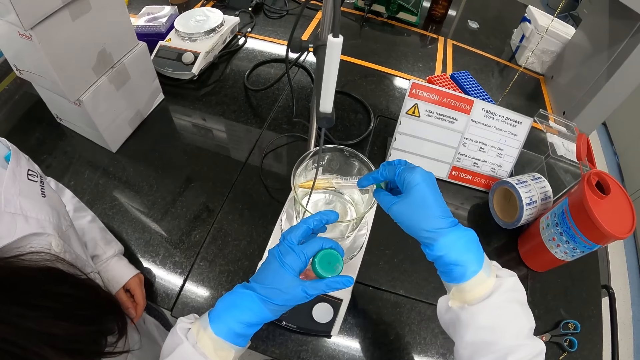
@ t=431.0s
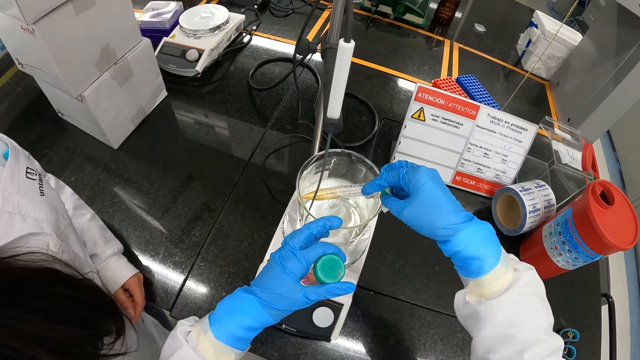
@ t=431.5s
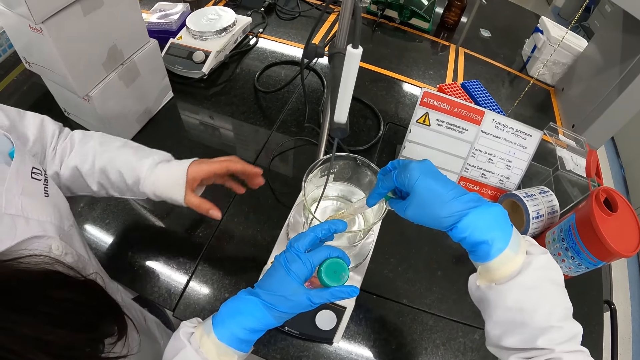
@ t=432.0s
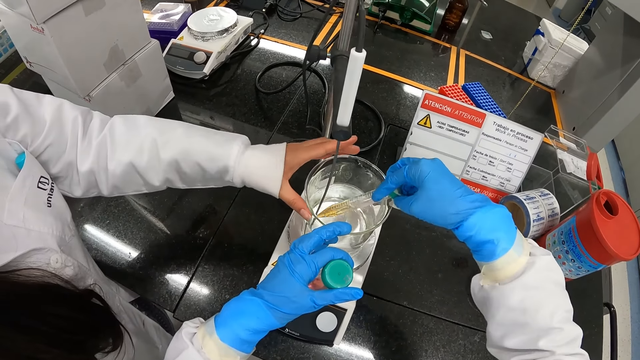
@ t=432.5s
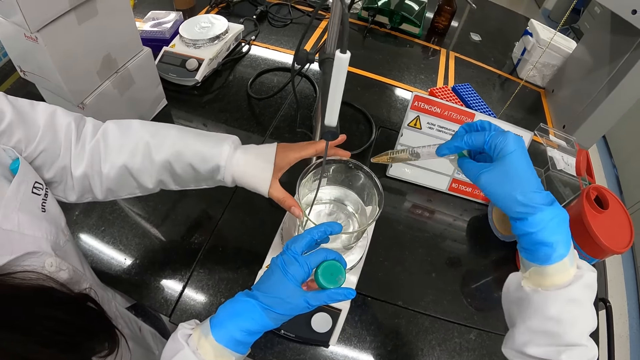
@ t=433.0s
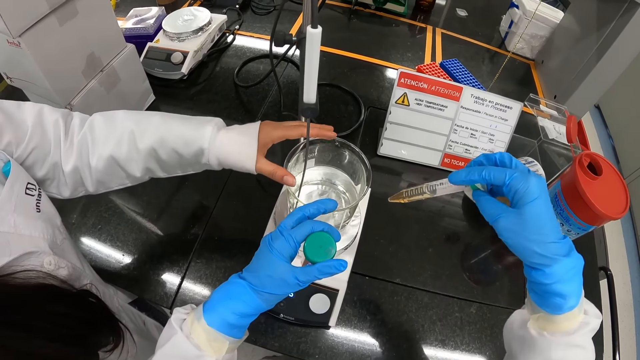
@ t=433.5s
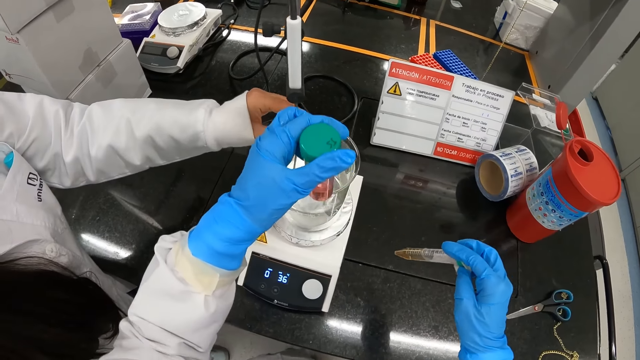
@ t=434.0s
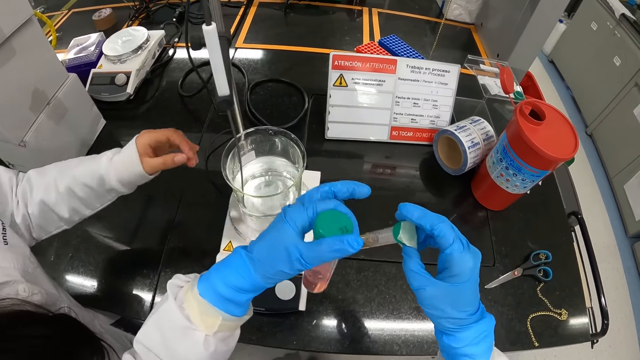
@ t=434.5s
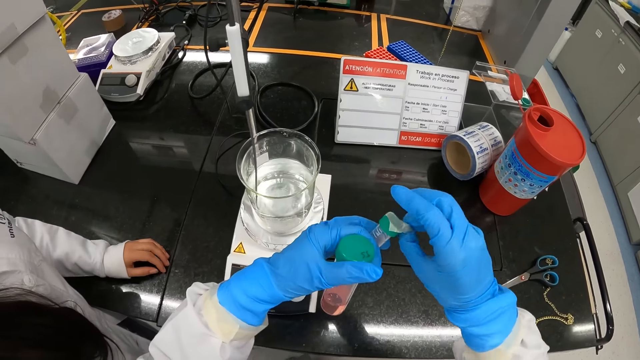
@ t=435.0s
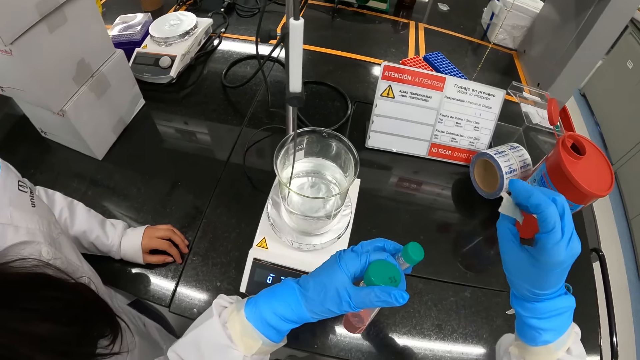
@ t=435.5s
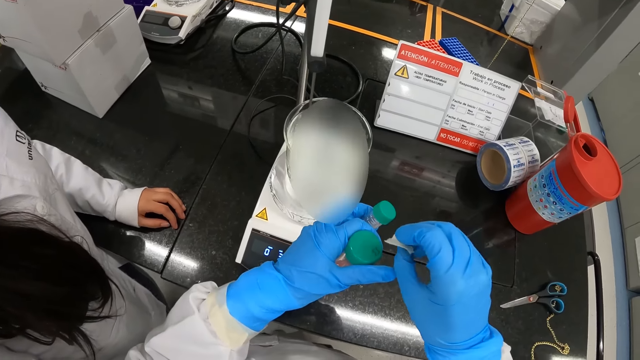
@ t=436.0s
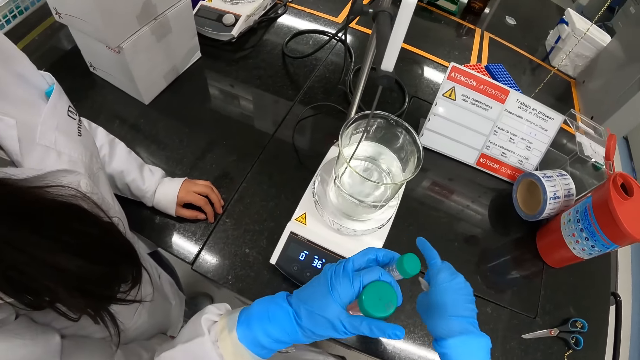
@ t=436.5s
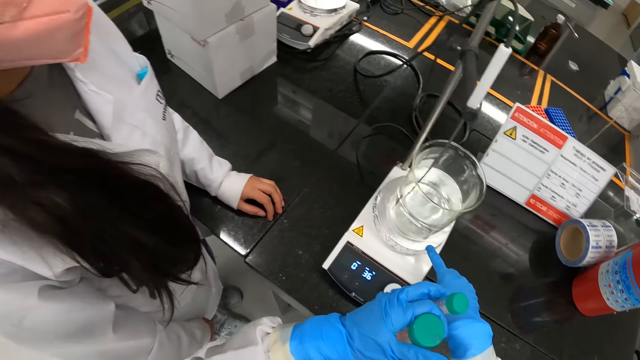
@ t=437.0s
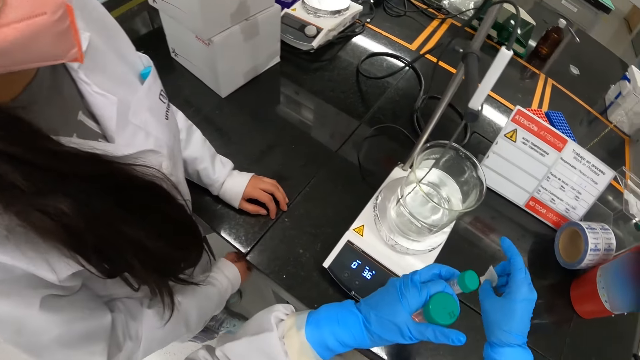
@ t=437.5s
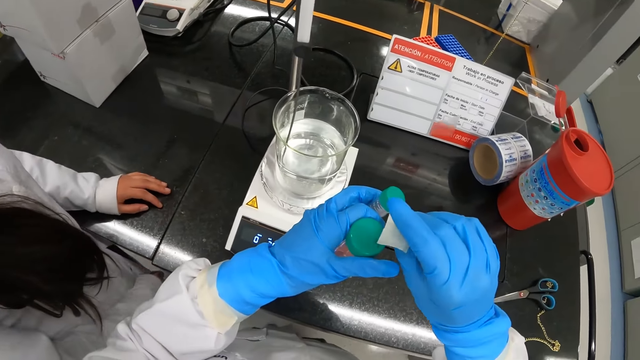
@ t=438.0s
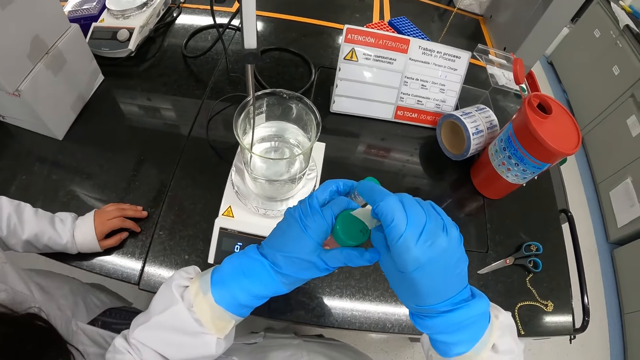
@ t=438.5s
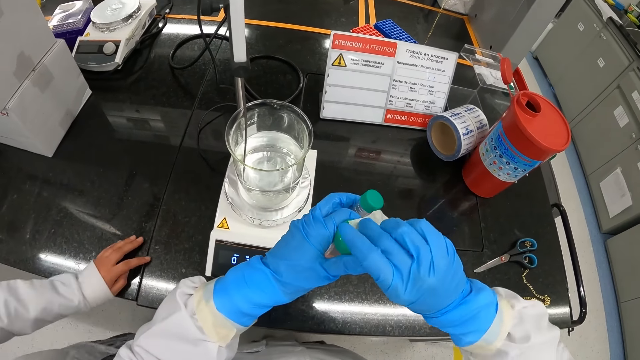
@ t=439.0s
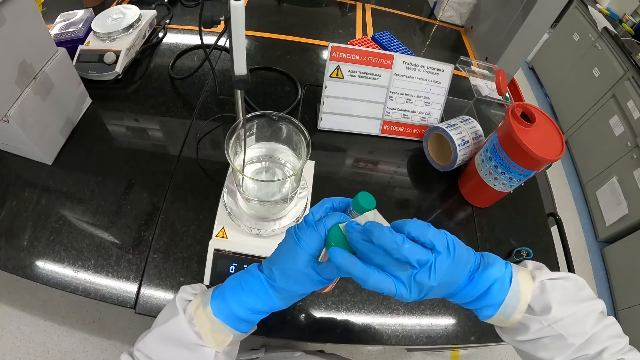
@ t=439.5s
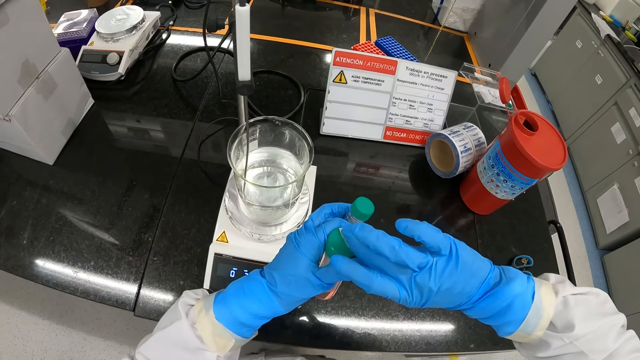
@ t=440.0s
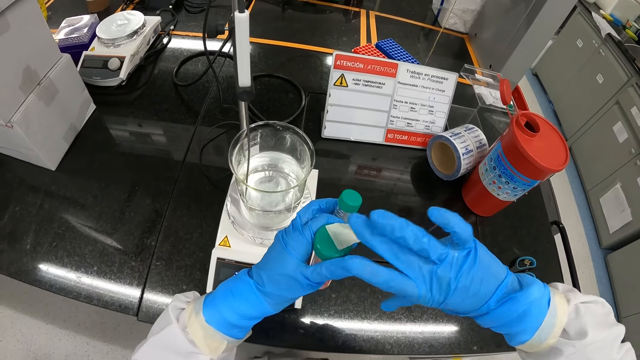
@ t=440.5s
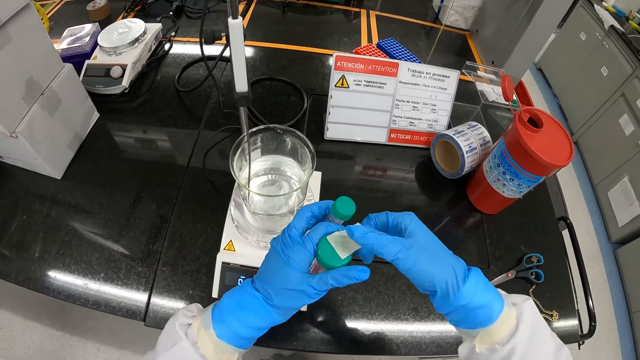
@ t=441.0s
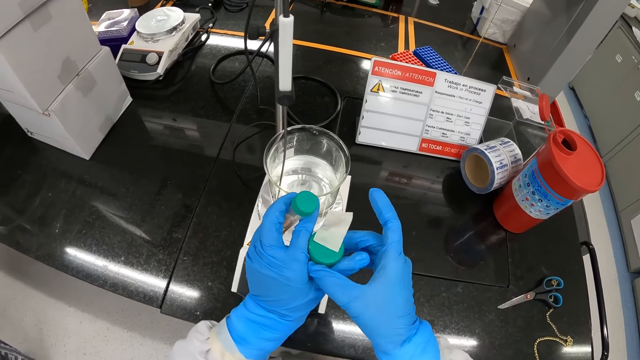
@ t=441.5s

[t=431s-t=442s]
The woman holds the beaker with her left hand. The camera wearer removes the test tube from the beaker with his right hand. He transfers the test tube from his right hand to his left hand. He removes a tape on the test tube with his right hand. He interacts with the woman. He puts the tape on the test tube with his right hand.

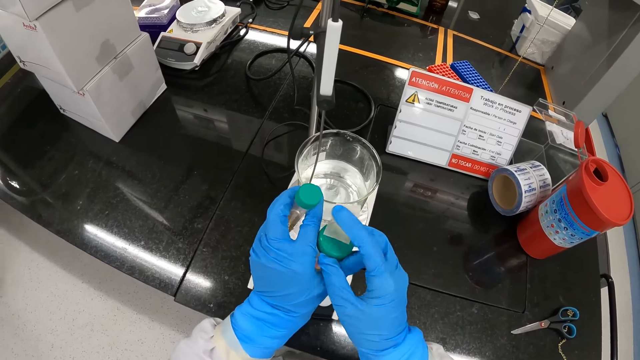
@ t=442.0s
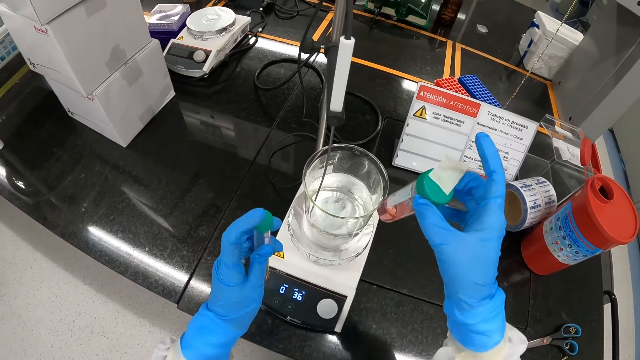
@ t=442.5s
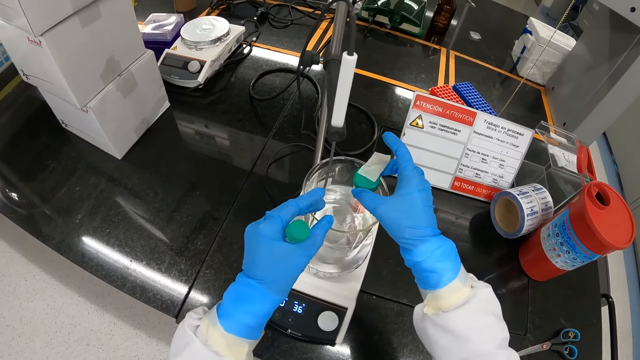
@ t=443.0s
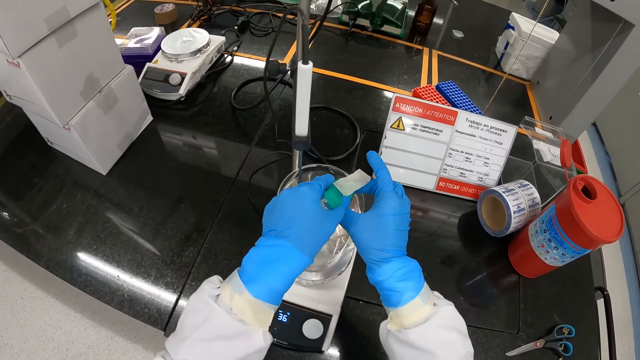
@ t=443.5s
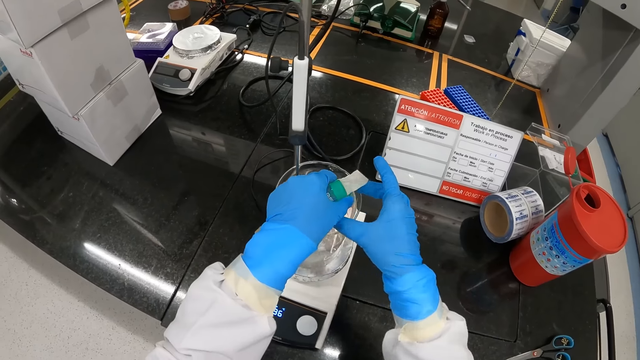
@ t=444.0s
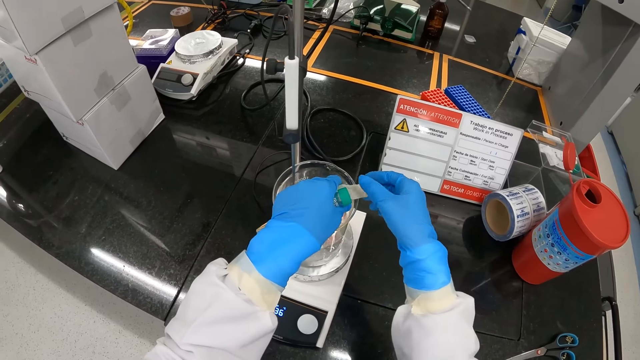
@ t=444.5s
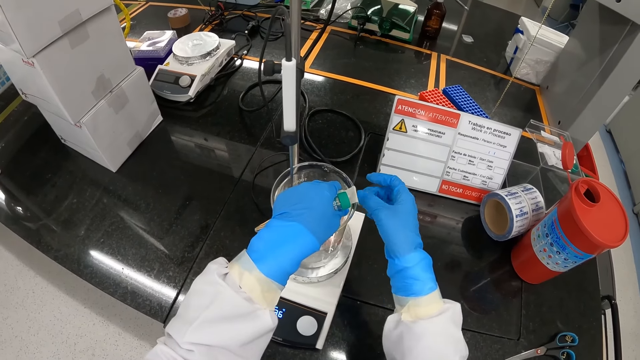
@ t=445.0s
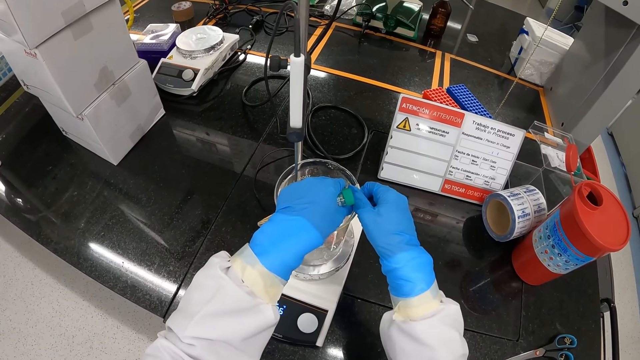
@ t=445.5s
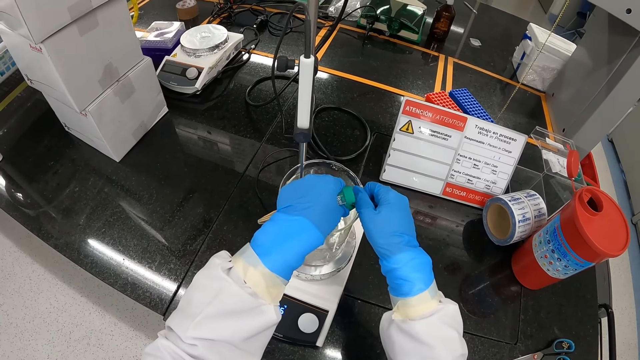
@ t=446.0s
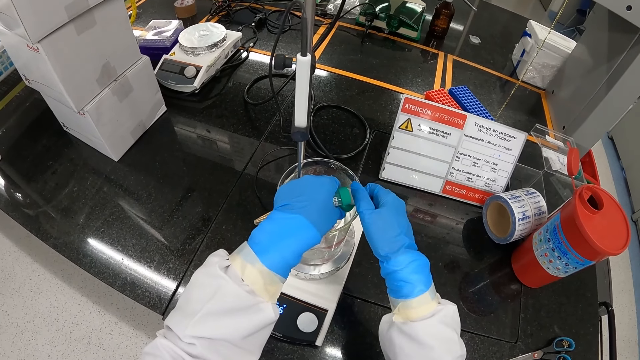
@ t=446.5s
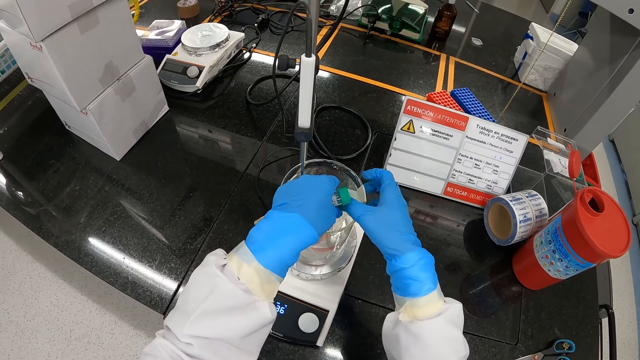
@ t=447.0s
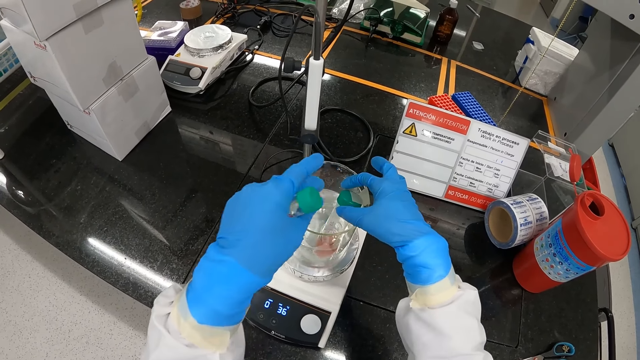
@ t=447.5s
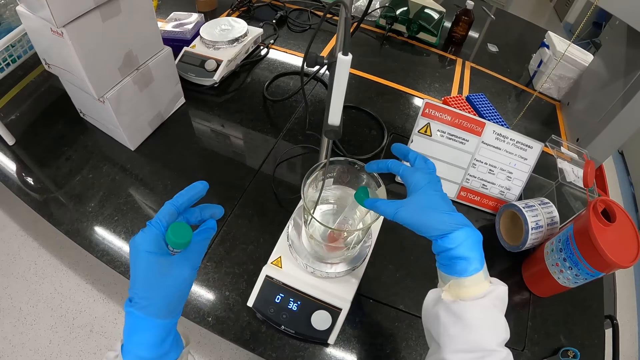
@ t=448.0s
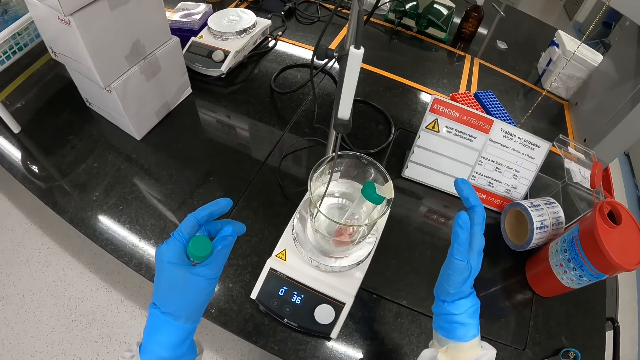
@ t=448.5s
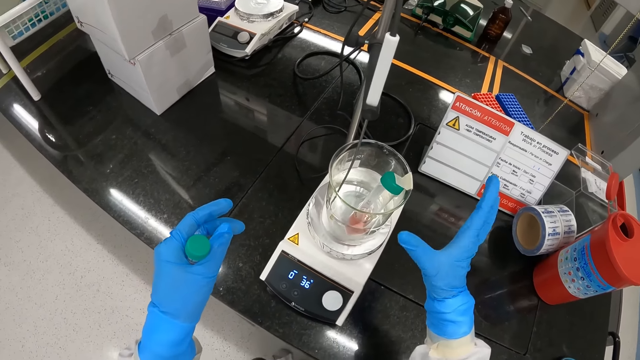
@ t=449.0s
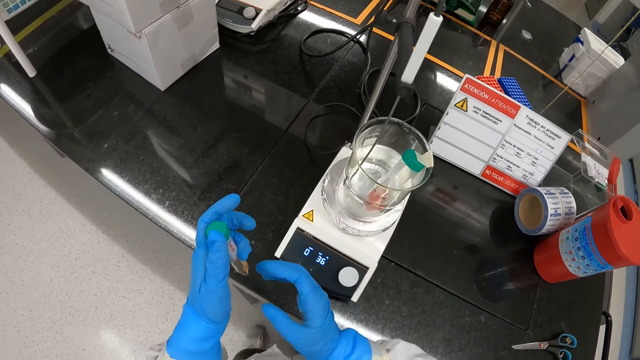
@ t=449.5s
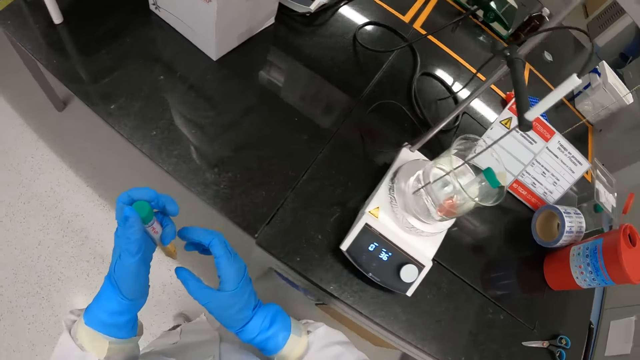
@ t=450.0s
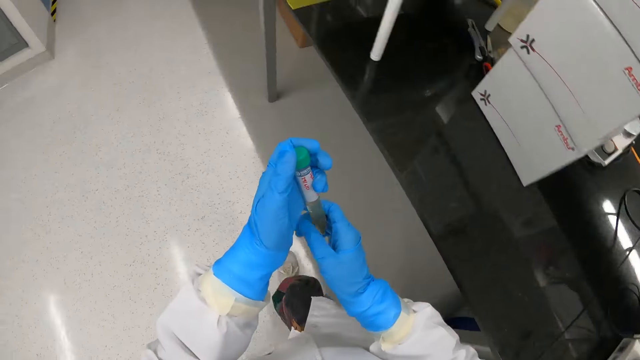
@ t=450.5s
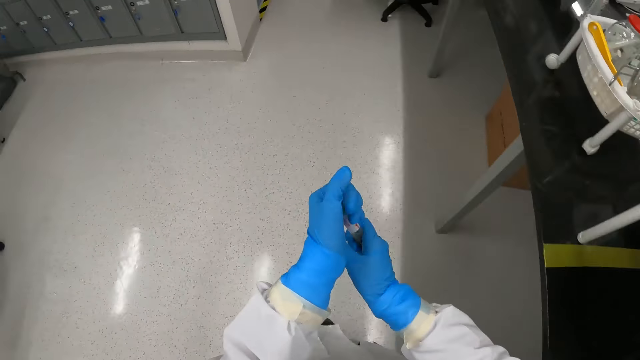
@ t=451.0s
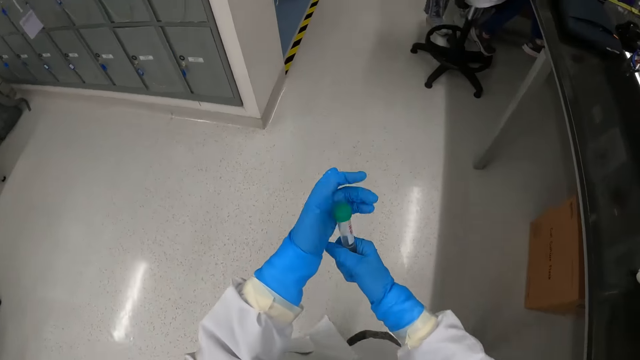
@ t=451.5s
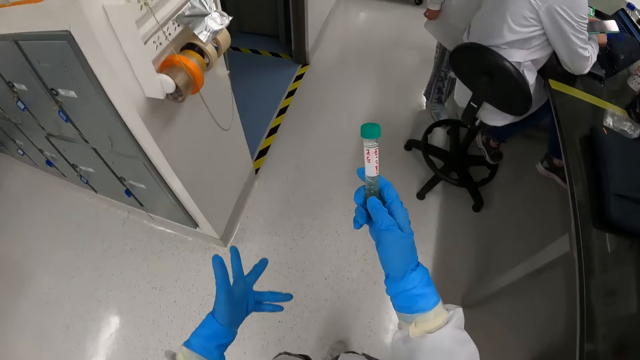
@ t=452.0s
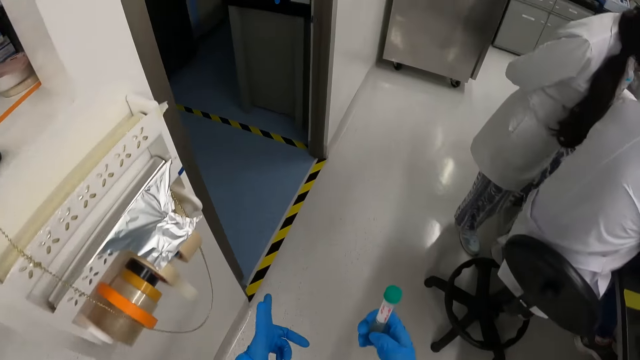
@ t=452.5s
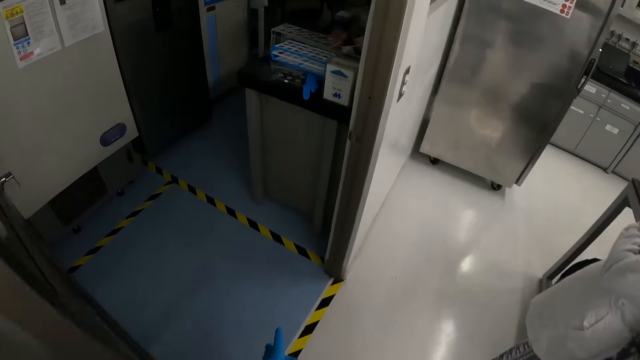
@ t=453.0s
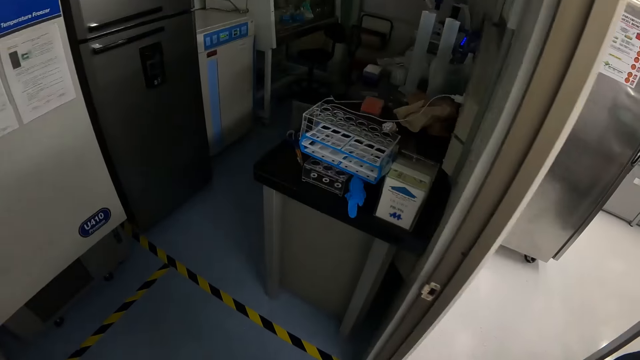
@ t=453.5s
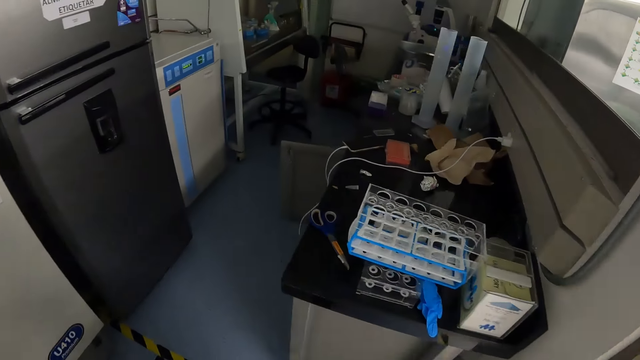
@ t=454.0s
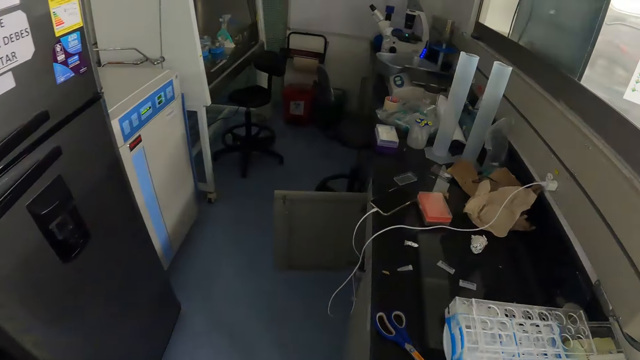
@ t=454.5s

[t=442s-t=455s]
The camera wearer transfers the test tube from his left hand to his right hand. He places the test tube in the beaker with his right hand. He holds the test tube with his left hand. He puts the tape on the beaker with his right hand. He walks back. He transfers the test tube from his left hand to his right hand.
